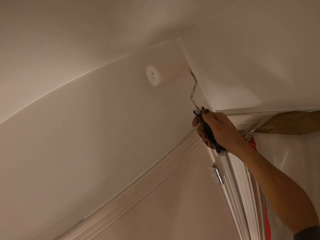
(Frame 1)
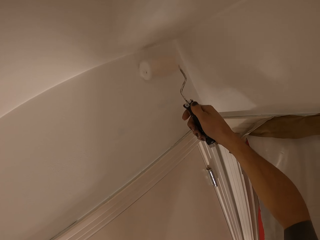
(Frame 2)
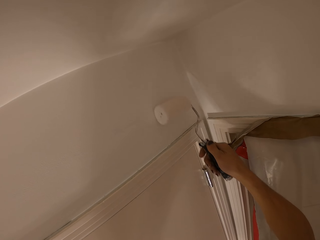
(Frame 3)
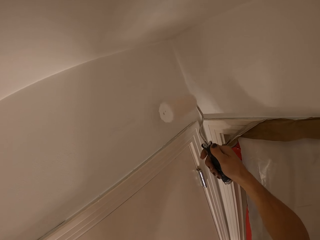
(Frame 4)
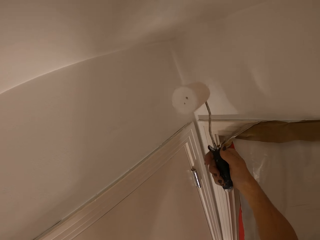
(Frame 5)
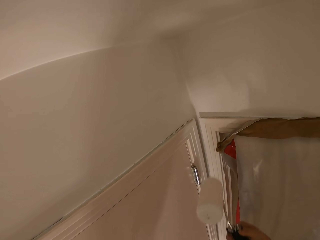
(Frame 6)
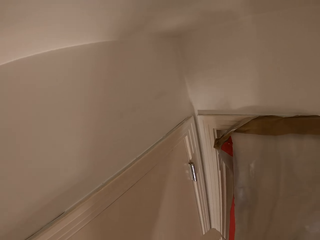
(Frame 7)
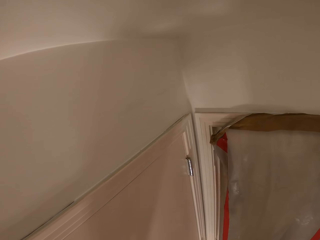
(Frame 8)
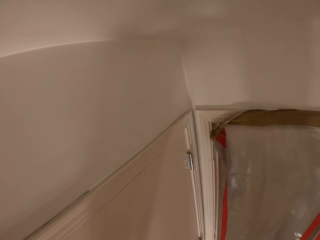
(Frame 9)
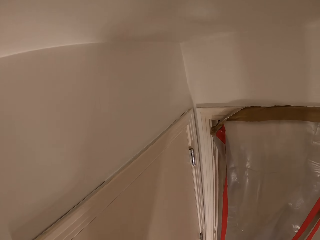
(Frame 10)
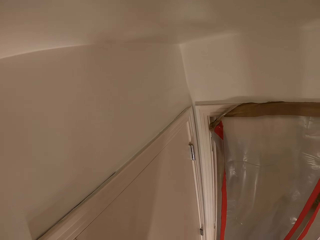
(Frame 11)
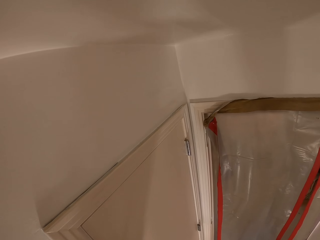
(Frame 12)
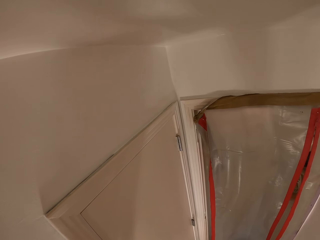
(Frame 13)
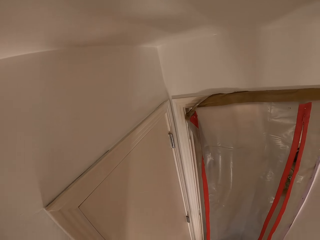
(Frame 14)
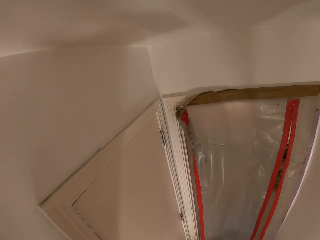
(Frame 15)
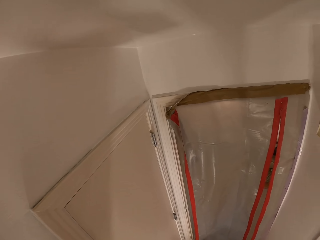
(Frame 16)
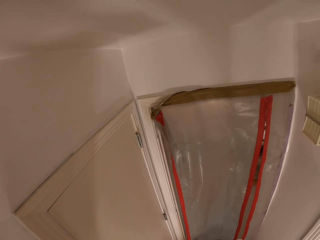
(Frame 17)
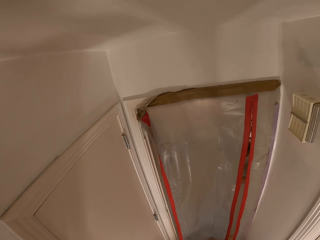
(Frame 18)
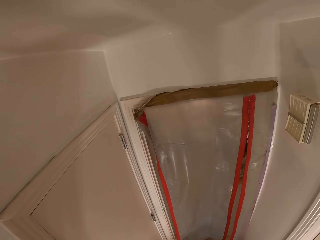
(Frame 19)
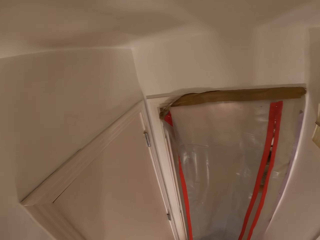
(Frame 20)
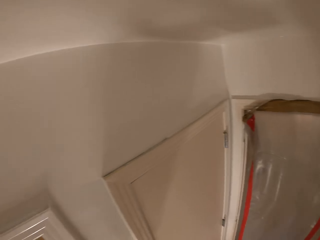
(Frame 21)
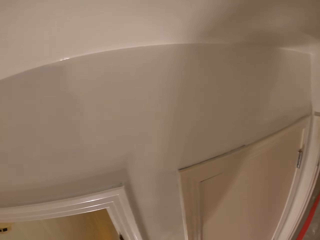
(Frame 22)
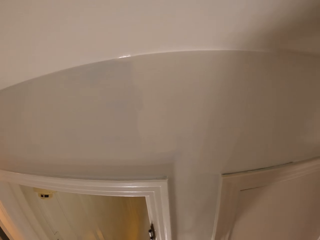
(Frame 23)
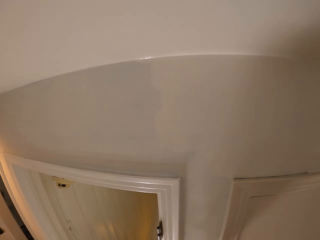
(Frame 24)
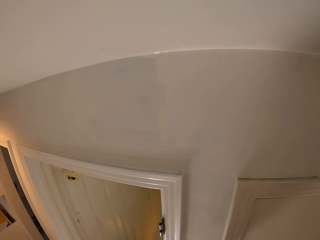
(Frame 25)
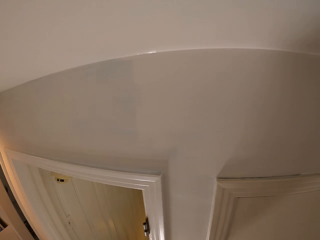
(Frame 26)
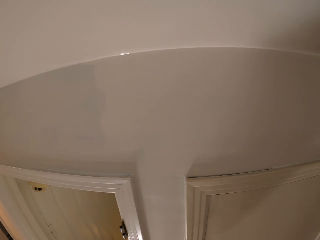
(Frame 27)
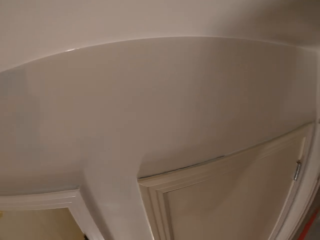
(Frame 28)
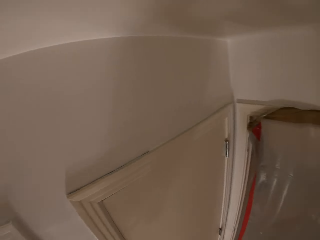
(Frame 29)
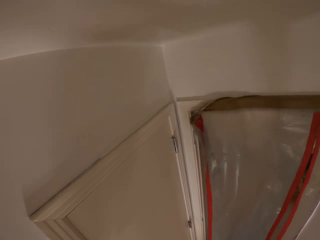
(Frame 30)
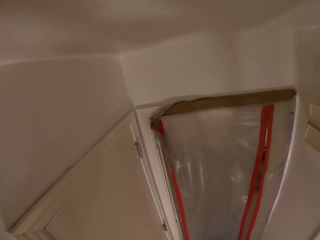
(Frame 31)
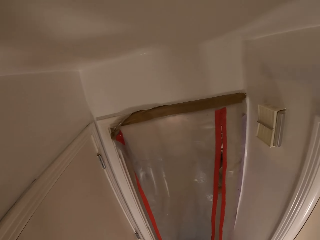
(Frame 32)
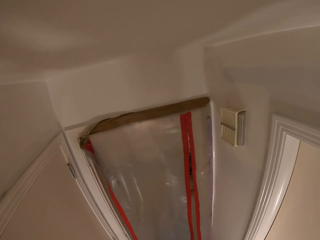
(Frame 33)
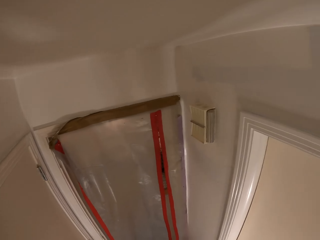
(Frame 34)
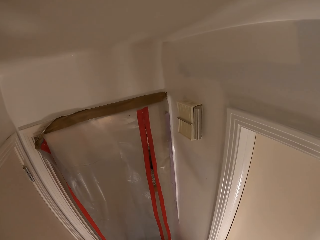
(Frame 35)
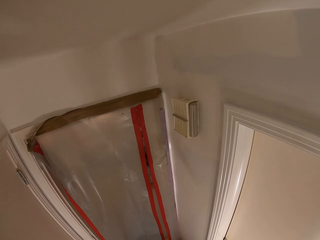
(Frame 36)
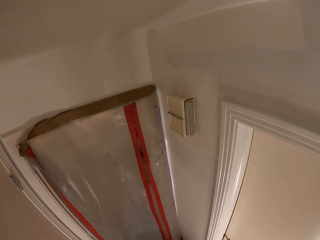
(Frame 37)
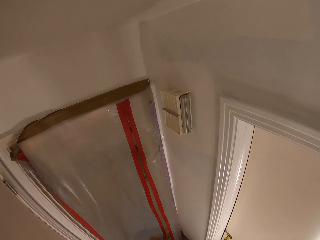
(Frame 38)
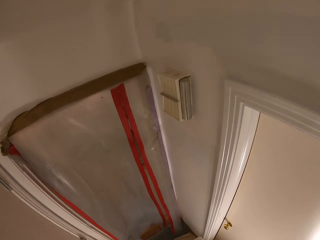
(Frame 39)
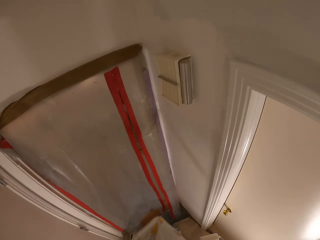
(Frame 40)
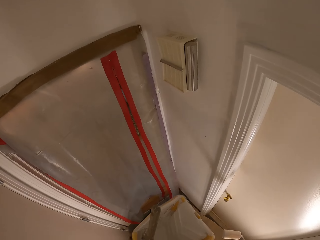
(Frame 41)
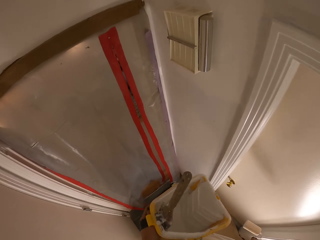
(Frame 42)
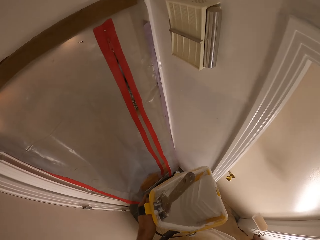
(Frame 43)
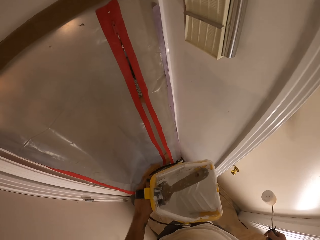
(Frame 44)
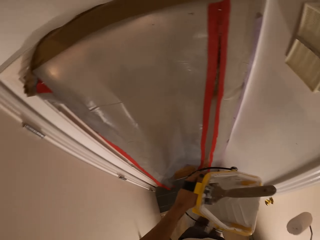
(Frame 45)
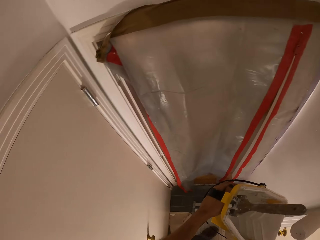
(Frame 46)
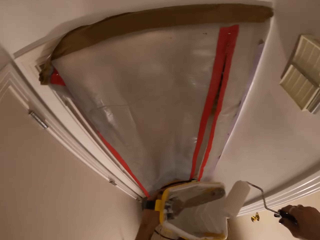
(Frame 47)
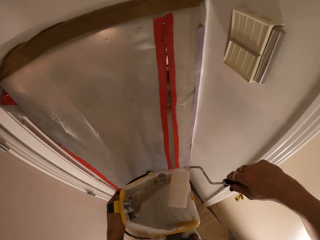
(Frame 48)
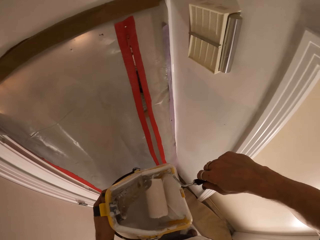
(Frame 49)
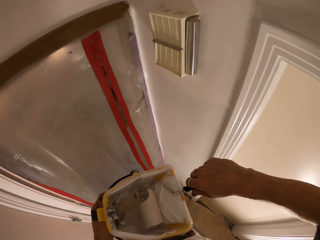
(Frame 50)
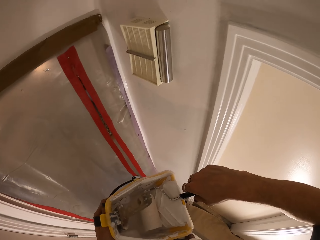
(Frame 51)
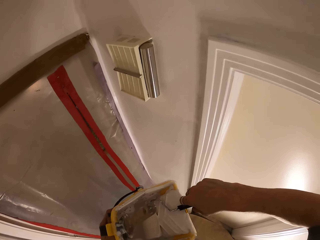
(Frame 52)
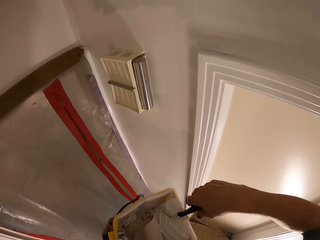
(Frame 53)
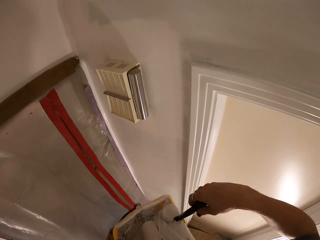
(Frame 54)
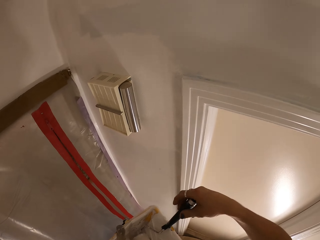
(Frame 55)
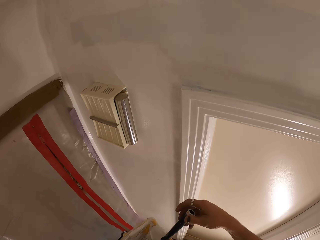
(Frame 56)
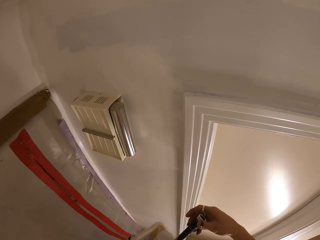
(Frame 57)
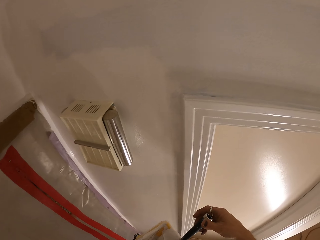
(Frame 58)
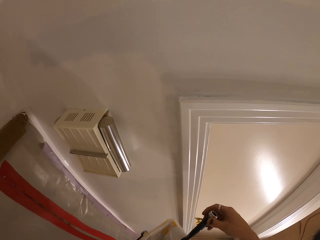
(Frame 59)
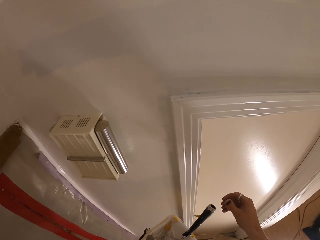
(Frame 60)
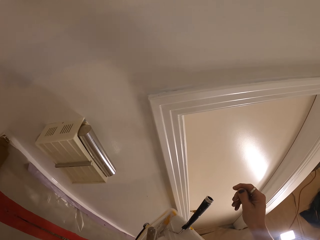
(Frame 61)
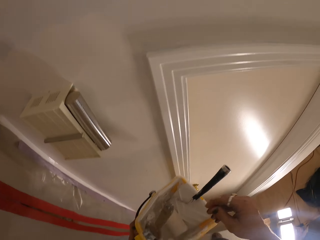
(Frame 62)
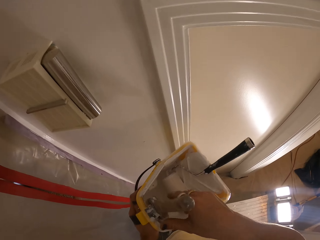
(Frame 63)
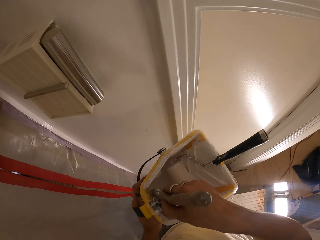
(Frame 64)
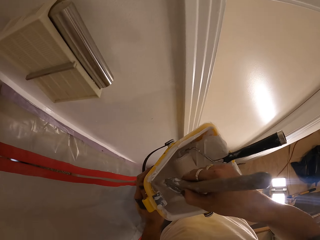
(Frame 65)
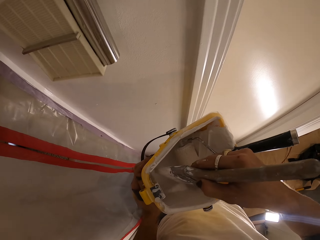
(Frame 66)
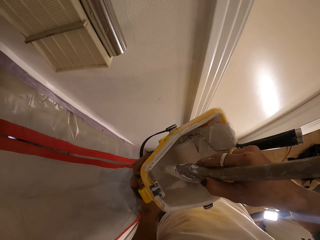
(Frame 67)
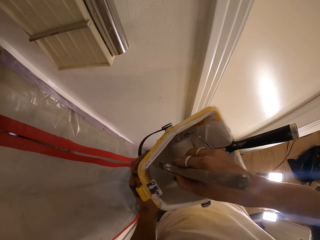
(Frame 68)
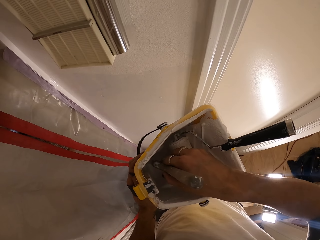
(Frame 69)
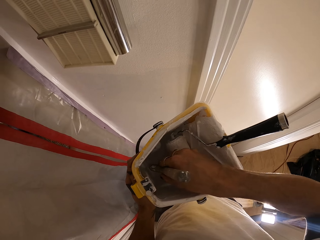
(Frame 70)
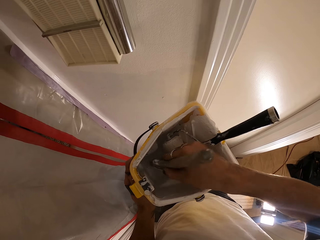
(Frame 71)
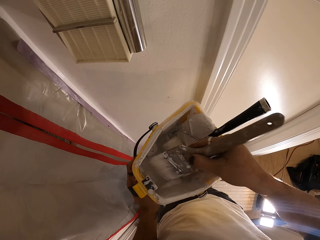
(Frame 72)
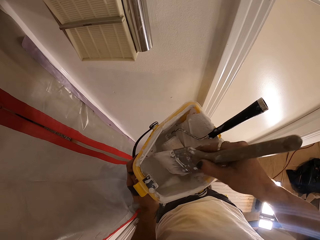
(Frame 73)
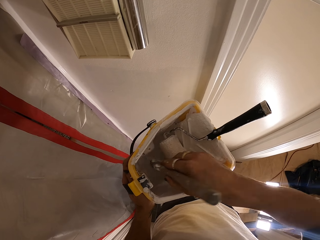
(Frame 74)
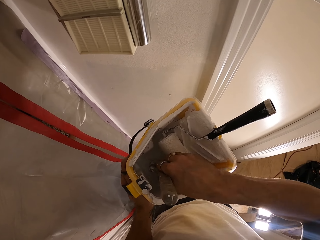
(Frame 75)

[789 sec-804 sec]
The camera wearer dips the brush in the paint. They dip the brush in the paint. They pick up the brush.

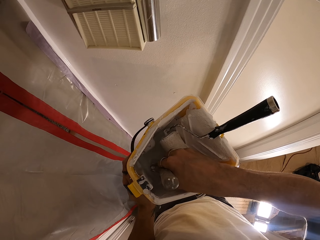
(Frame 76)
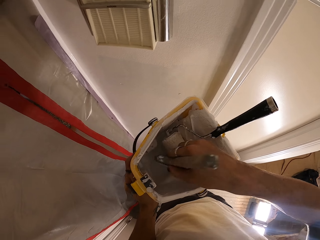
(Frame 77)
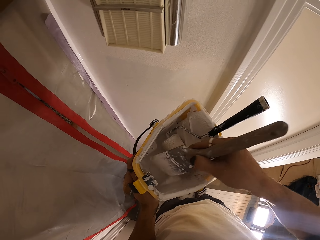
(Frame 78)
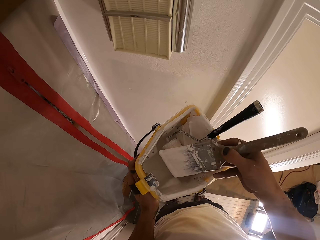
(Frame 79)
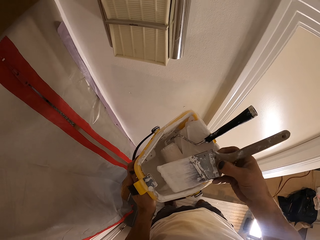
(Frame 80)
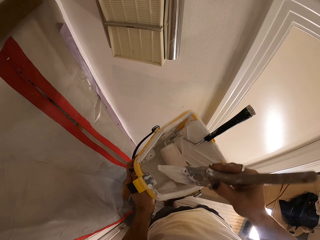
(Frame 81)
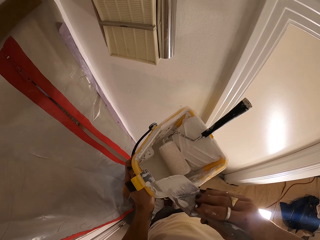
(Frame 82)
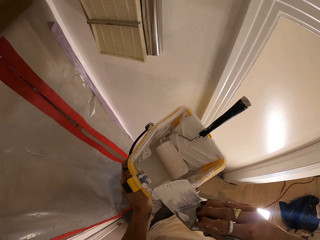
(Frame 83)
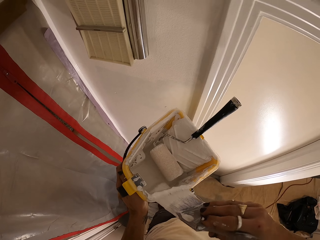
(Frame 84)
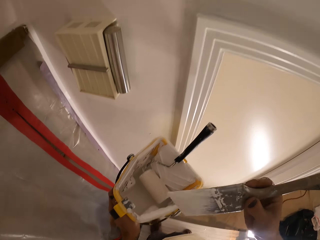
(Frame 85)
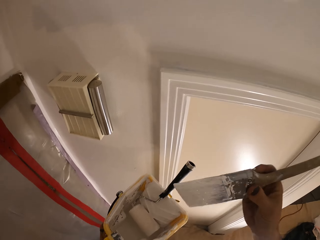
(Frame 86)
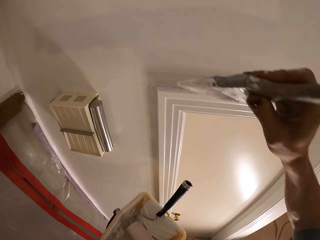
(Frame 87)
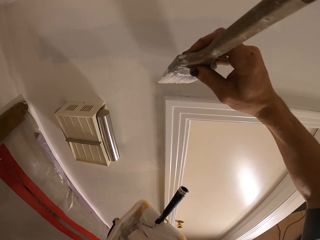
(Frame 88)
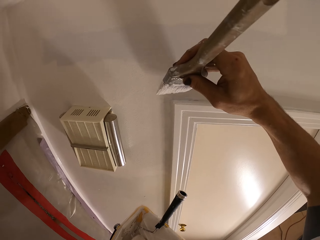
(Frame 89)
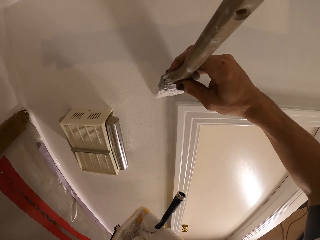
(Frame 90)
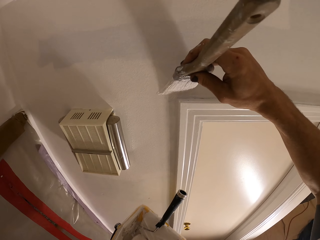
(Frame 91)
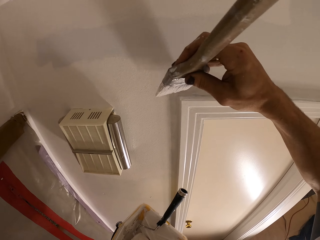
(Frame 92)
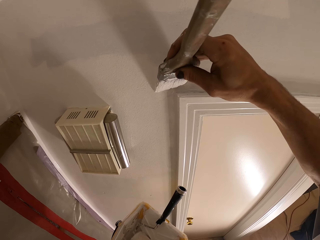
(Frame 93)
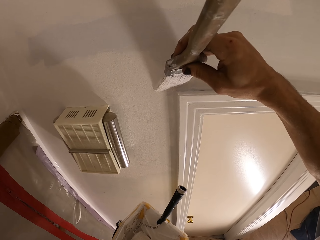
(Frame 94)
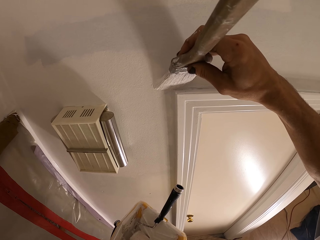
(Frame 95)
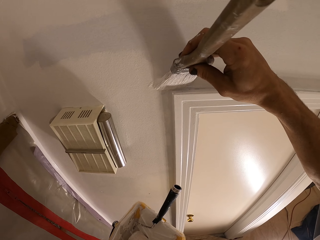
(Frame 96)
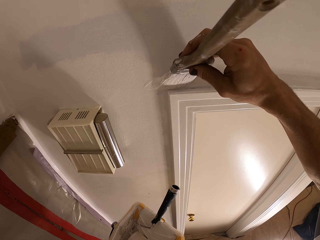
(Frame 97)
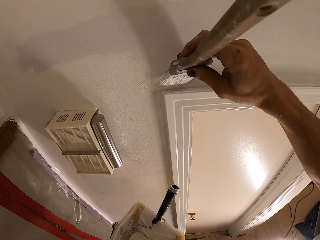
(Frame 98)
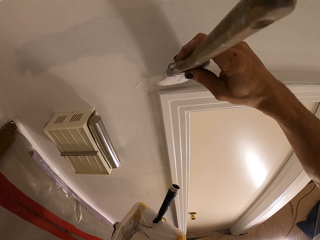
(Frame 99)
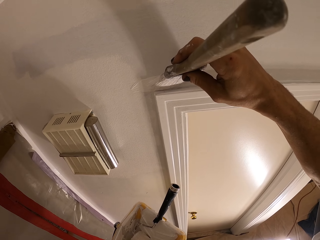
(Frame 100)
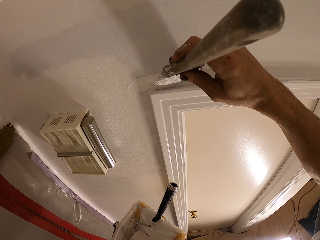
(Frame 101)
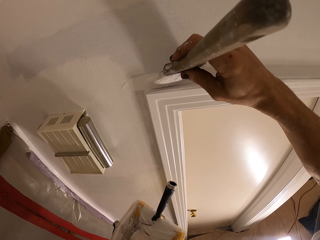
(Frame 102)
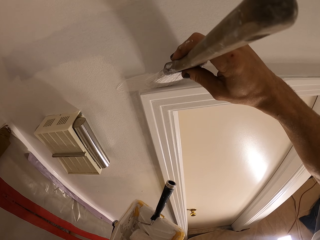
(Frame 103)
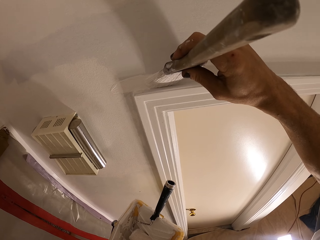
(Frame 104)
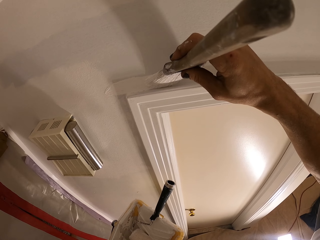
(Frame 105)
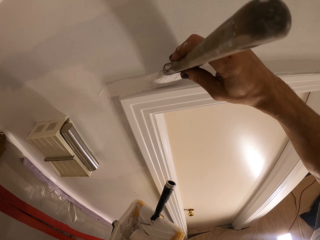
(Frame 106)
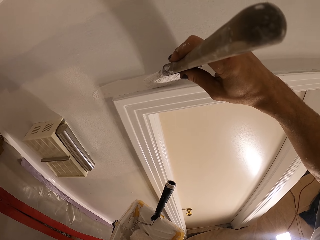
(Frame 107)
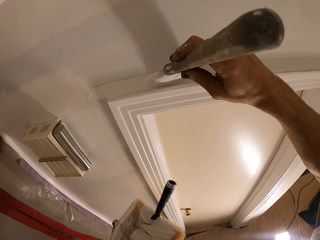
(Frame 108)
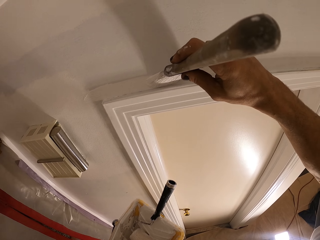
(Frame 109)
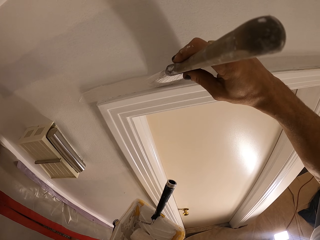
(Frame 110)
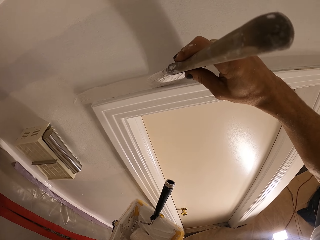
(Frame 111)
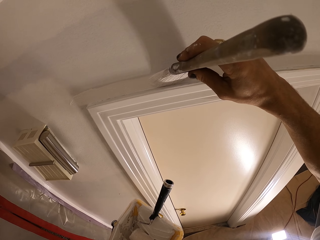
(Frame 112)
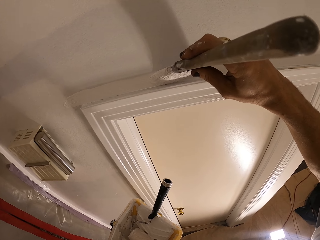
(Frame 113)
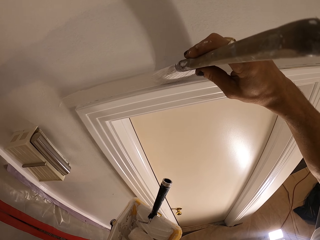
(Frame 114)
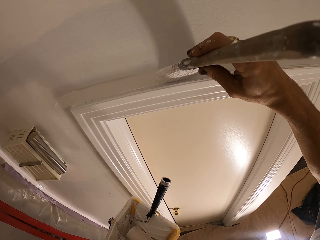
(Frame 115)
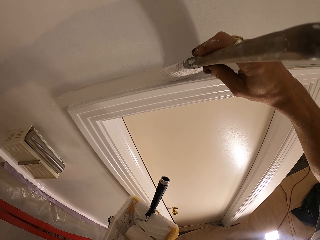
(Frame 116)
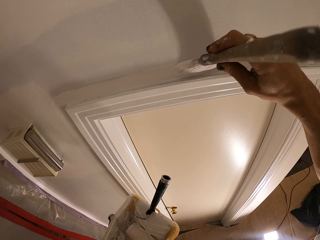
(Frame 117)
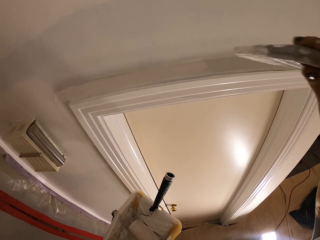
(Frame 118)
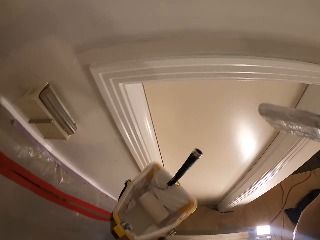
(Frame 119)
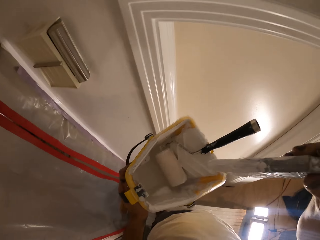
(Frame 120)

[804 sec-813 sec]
The camera wearer paints the wall.
